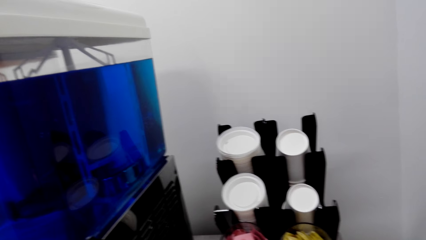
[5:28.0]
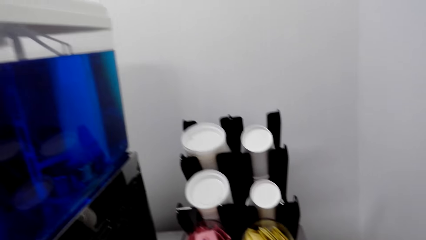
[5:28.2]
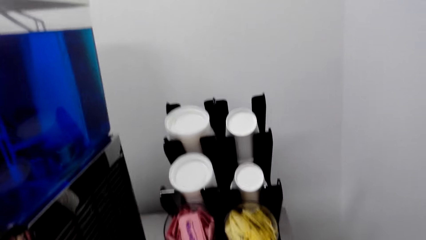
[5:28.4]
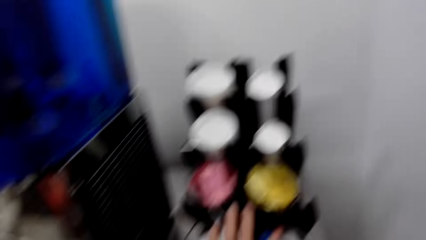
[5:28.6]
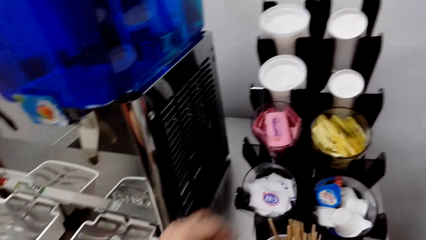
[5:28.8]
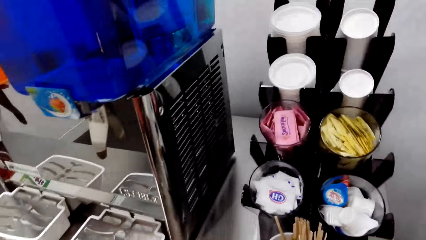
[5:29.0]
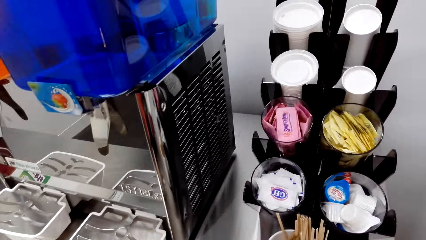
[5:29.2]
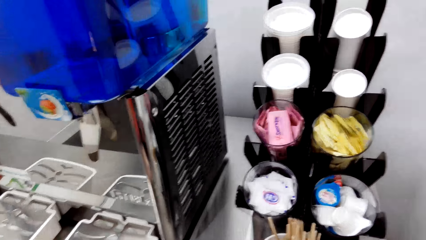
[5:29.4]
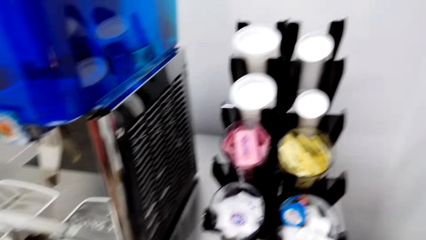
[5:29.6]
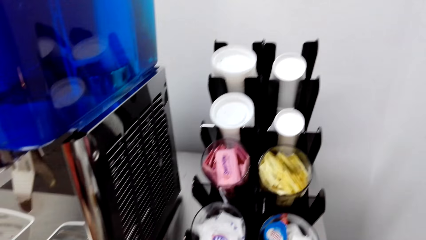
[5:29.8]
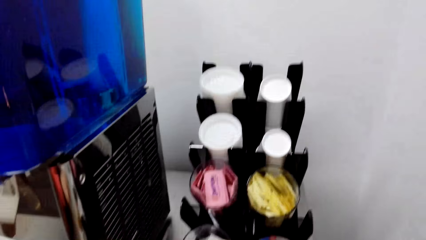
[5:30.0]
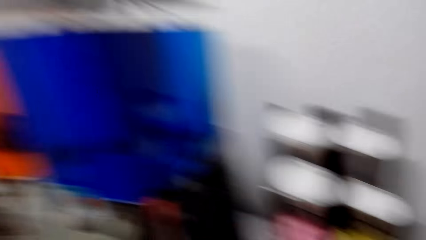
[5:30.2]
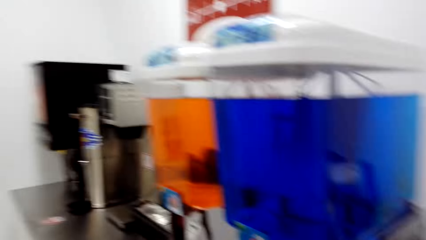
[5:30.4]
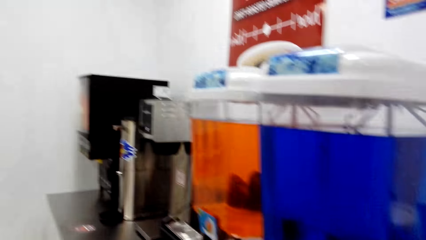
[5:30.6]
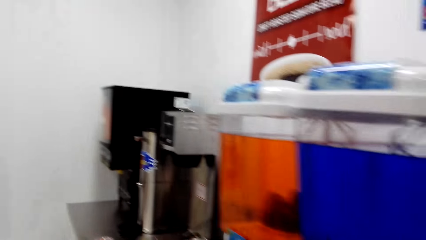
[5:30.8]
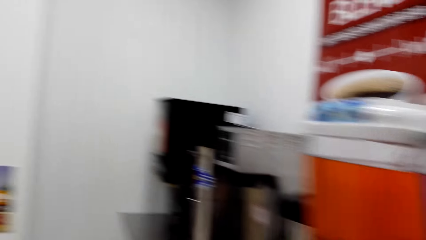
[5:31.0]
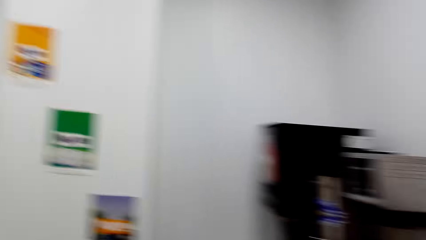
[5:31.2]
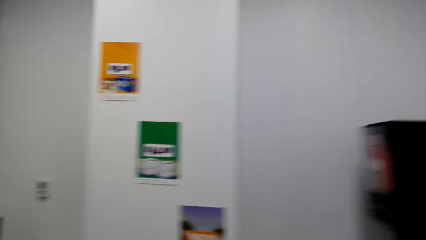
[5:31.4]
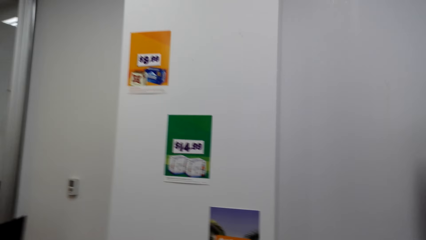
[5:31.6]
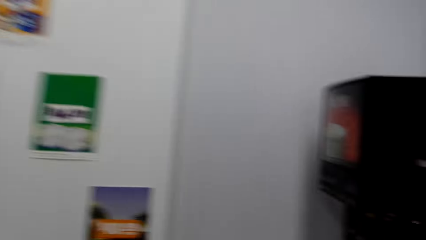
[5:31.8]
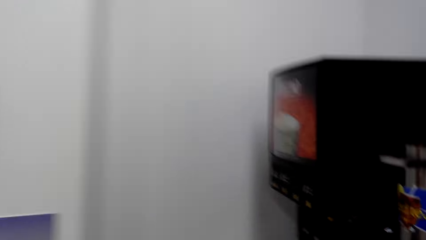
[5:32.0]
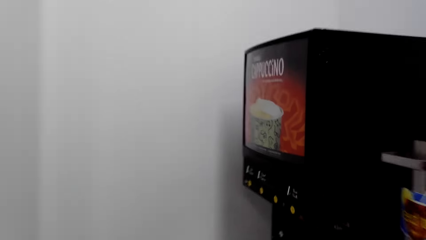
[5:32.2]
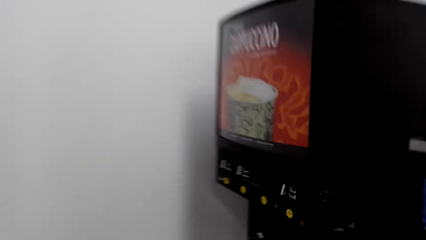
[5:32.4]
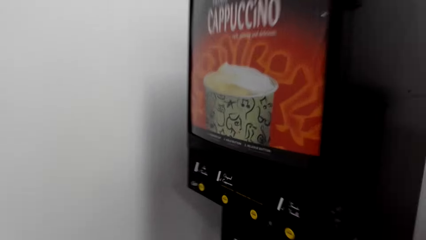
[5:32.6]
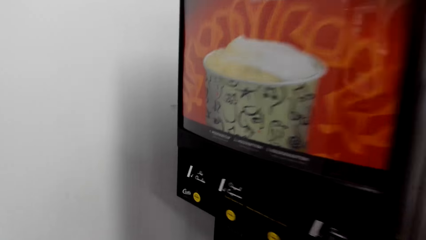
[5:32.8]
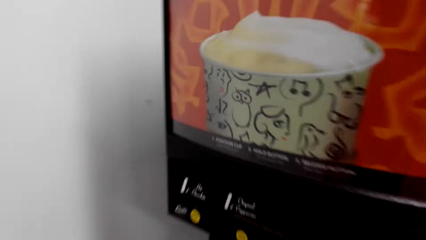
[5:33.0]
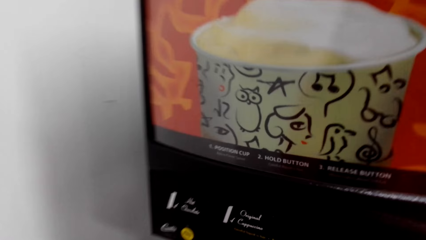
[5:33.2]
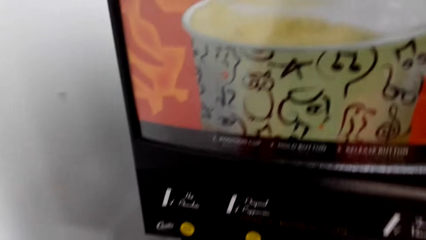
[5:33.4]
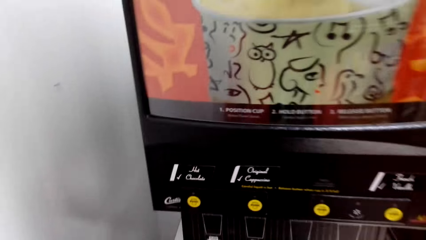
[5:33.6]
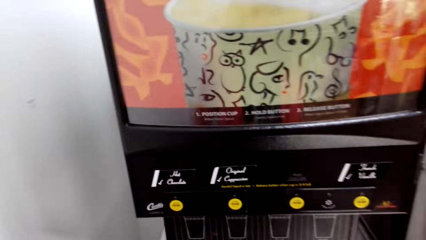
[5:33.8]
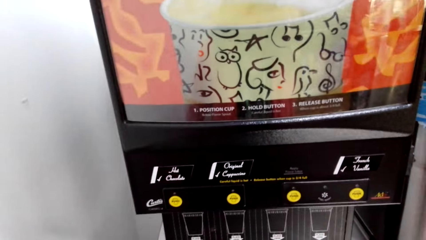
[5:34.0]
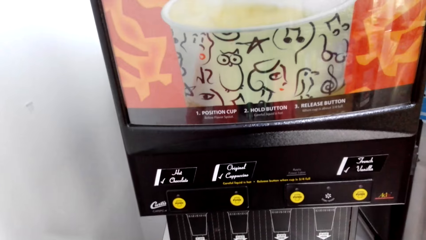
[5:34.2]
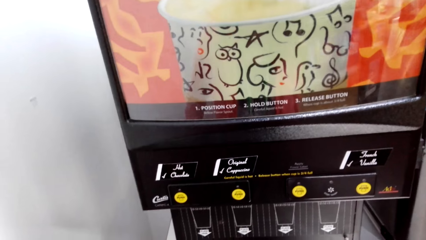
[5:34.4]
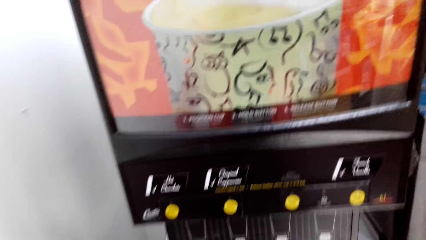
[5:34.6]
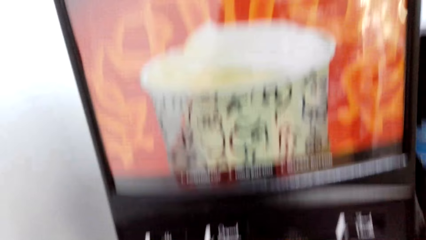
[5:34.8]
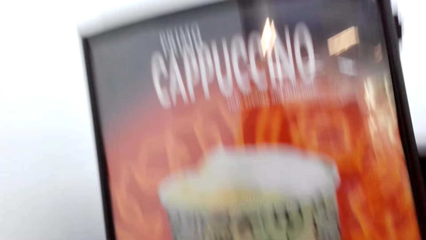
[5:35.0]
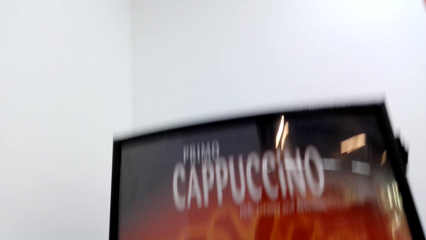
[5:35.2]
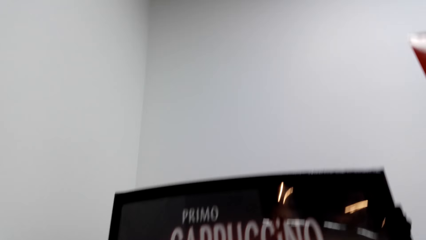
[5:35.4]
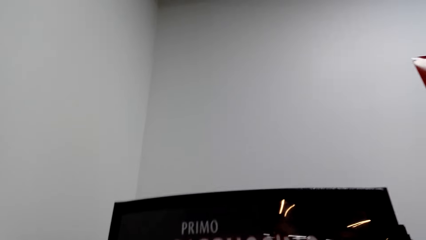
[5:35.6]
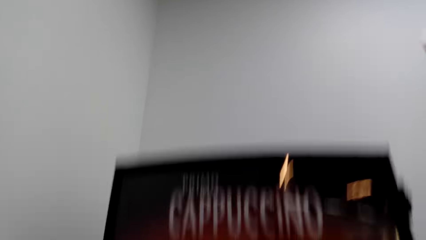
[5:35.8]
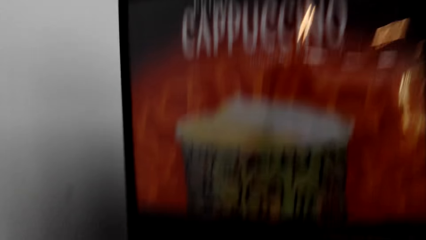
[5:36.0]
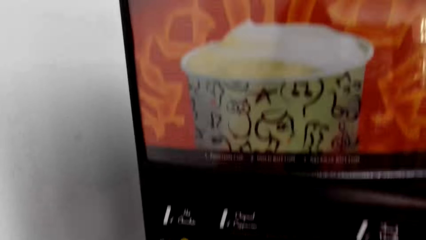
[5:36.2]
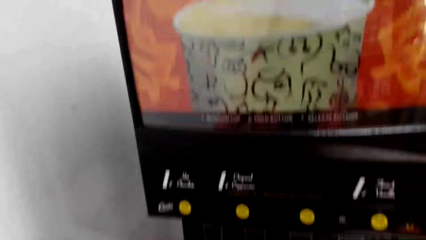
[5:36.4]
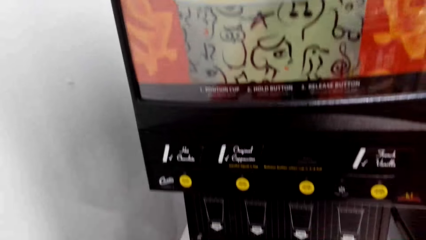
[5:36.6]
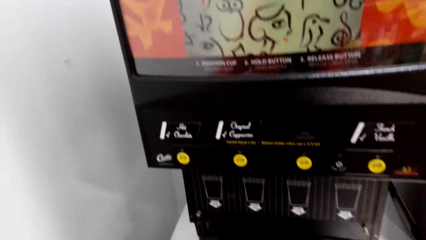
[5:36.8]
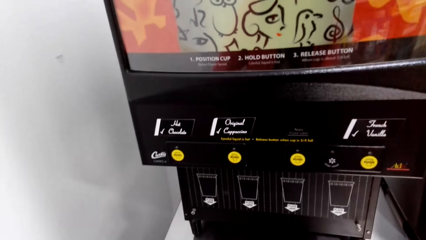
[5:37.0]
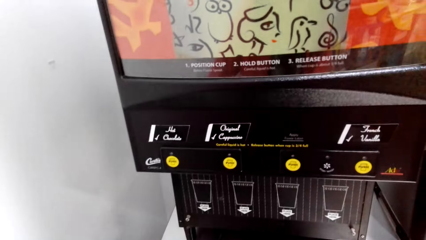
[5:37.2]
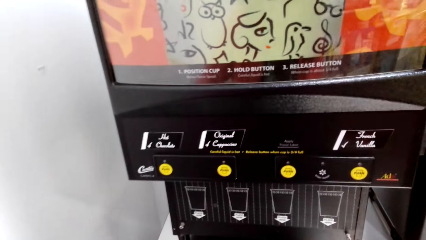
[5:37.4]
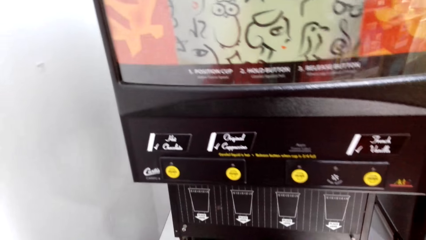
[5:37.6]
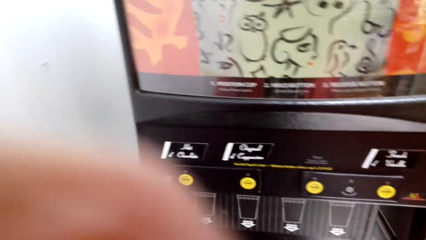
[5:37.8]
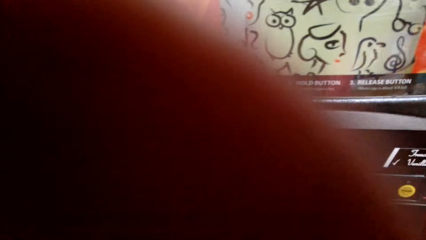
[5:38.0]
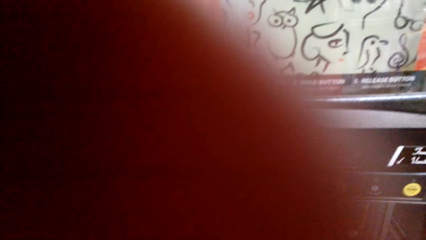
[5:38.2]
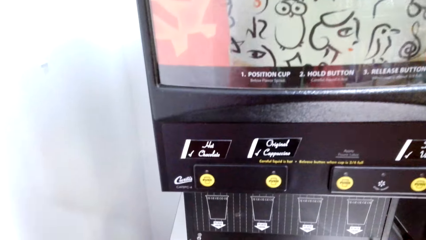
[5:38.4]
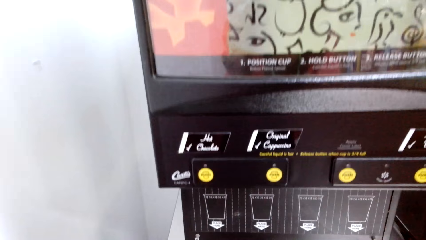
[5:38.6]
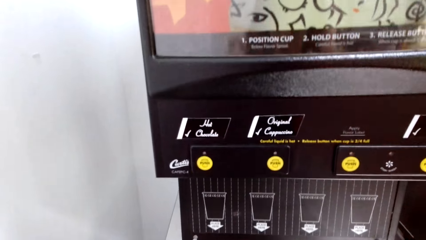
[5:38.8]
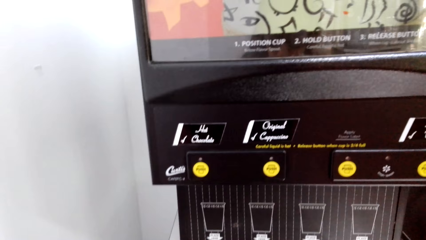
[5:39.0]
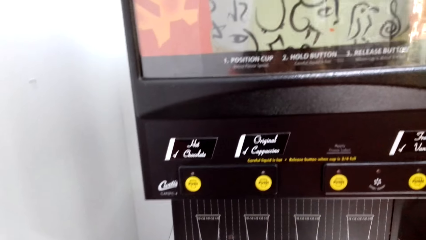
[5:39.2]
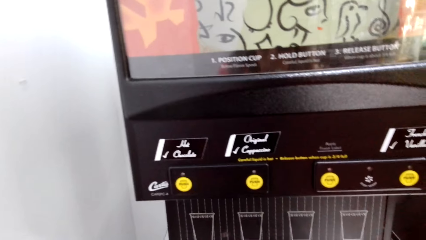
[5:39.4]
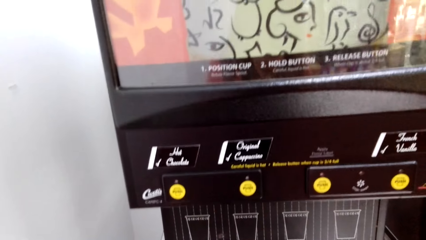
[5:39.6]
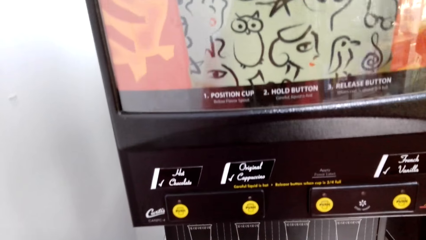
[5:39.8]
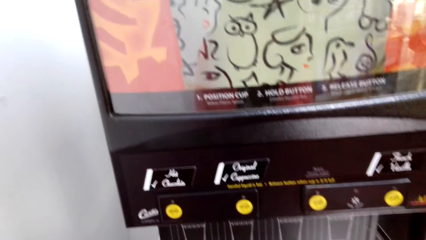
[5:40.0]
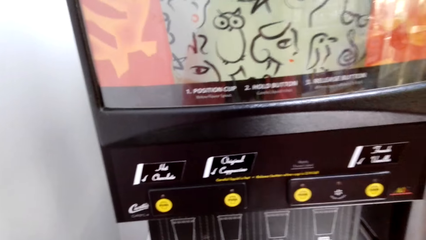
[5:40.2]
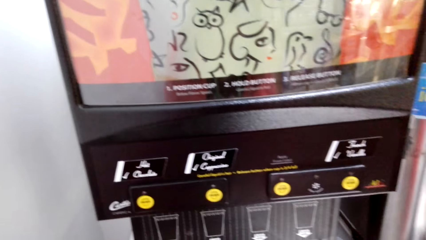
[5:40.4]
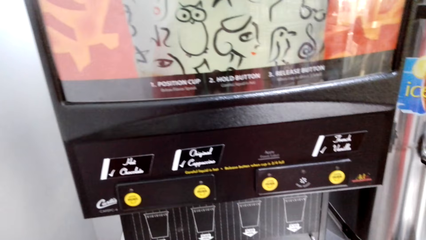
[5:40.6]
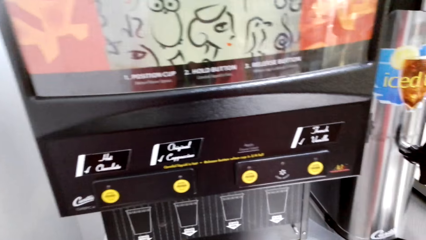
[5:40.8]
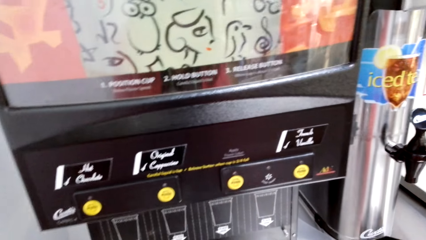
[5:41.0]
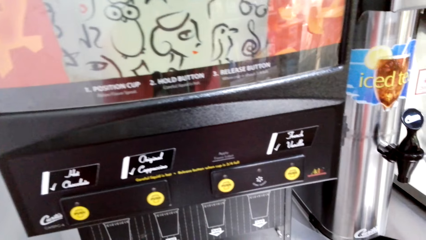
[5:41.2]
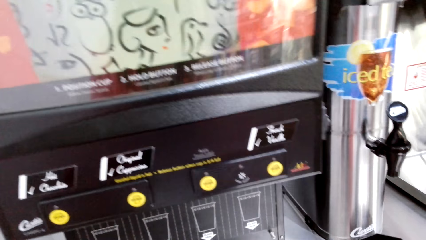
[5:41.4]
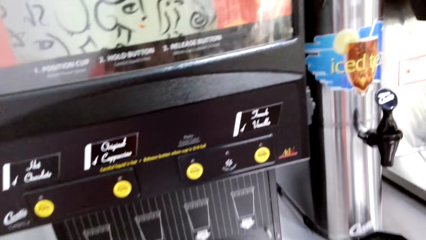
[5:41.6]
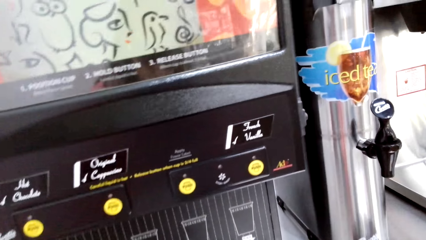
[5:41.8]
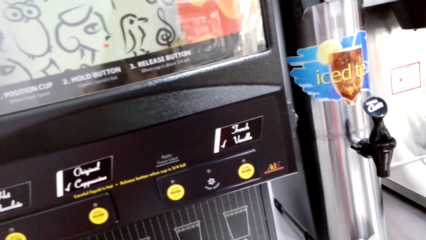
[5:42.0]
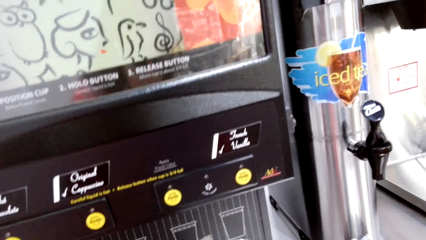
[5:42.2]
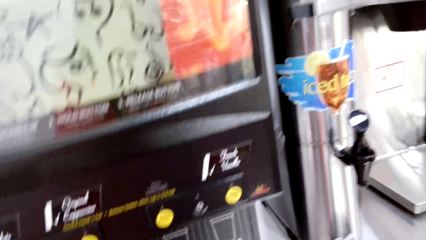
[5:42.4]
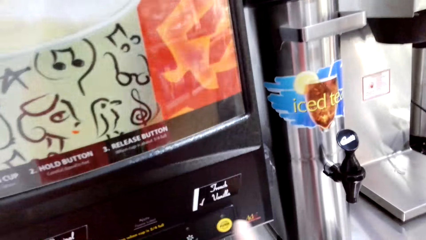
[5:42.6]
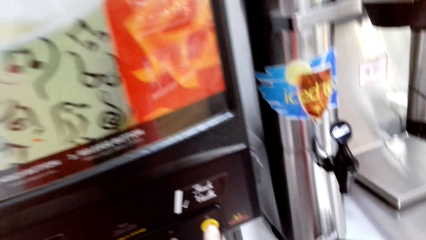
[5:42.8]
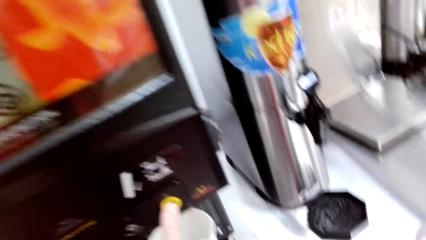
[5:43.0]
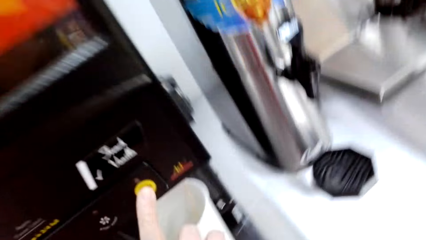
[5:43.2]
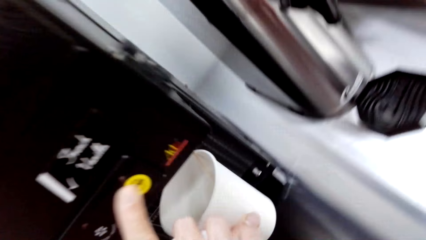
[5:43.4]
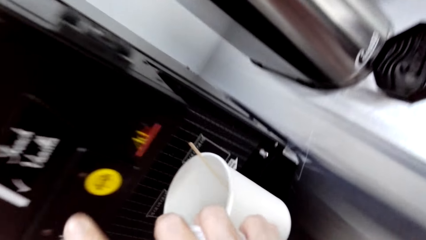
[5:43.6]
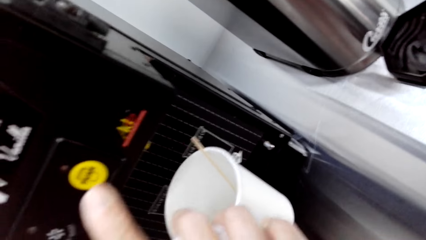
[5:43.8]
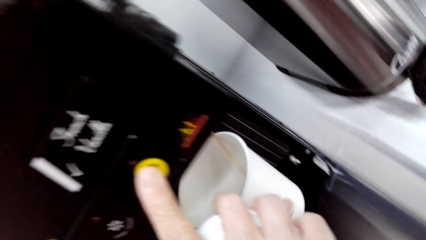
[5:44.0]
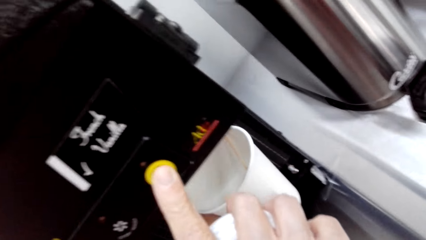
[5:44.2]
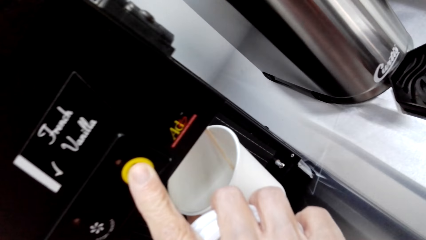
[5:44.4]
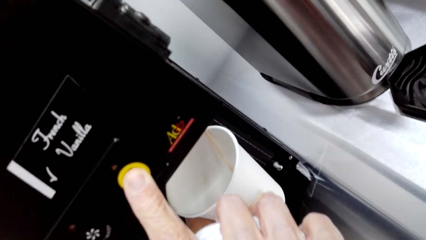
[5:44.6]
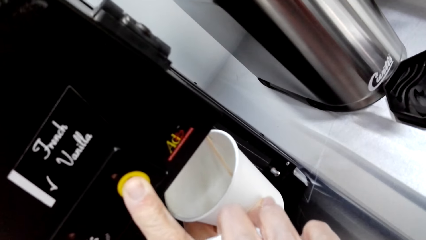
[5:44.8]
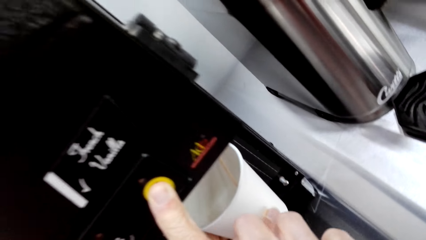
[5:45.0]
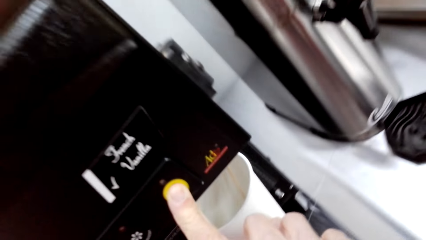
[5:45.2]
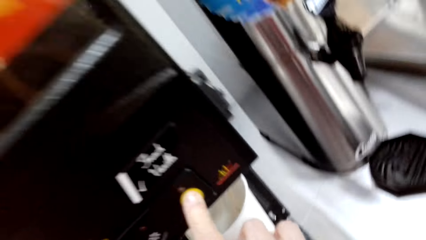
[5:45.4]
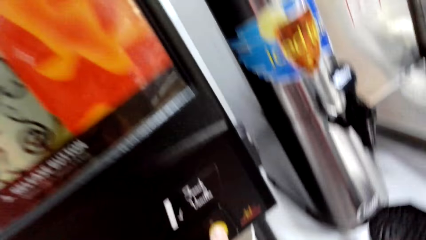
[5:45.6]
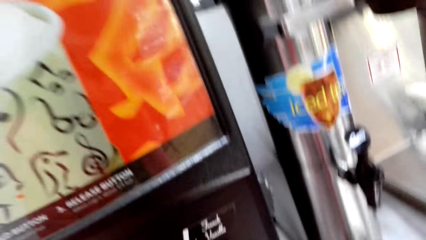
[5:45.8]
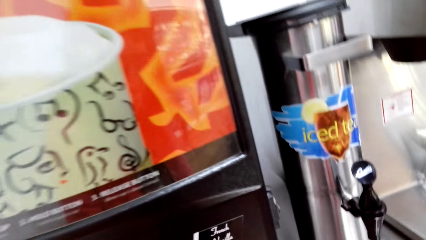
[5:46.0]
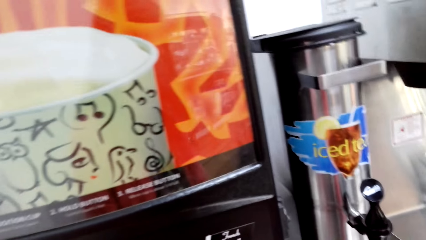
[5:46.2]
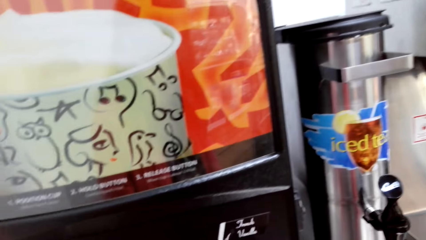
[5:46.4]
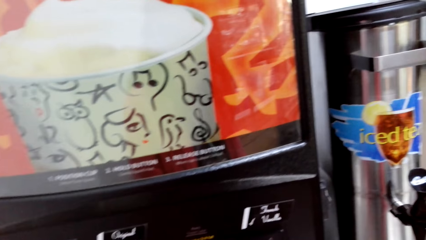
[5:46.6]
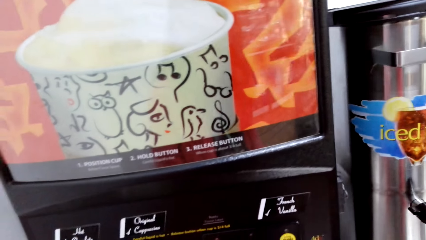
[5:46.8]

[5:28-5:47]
A person picks a coffee cup from the stand and makes a step. The camera wearer walks to the cappuccino machine. They look at the cappuccino machine. The person picks a plastic cup. The camera wearer presses the cappuccino machine. The person puts the cup on the coffee machine and presses the coffee machine button.
